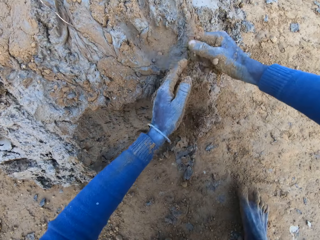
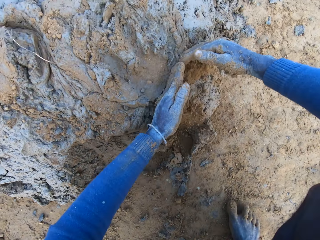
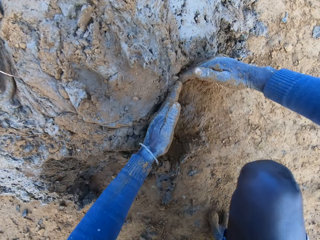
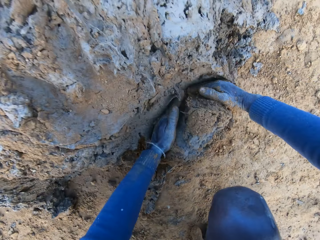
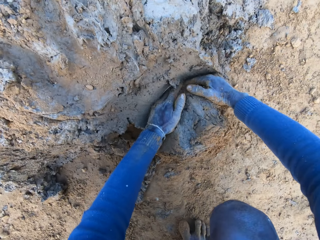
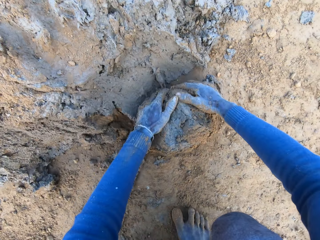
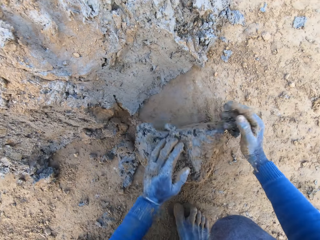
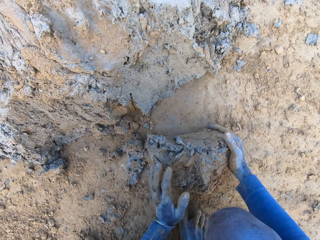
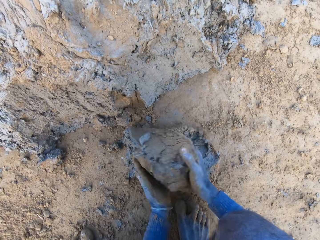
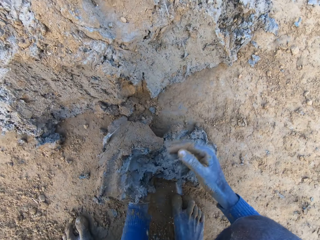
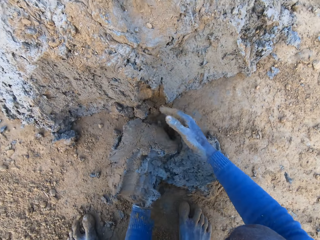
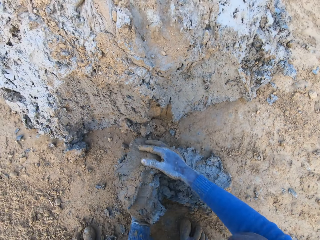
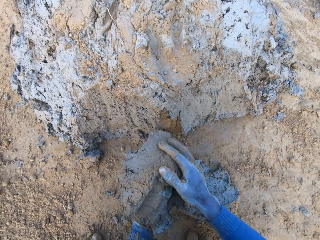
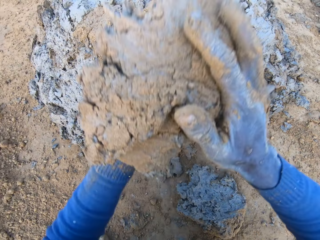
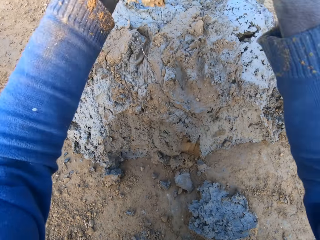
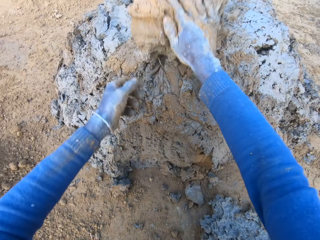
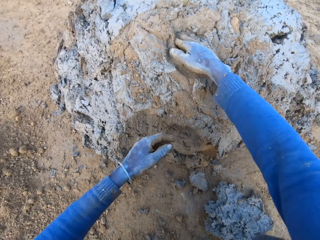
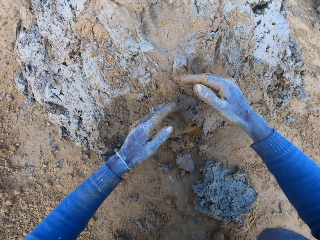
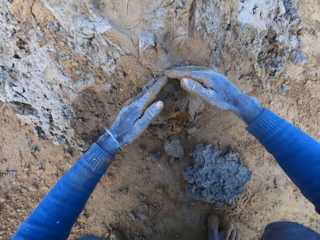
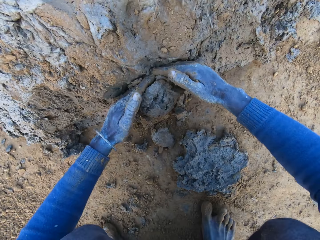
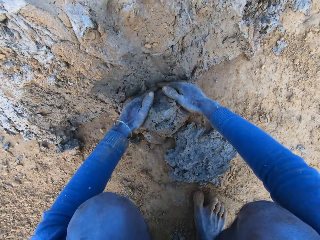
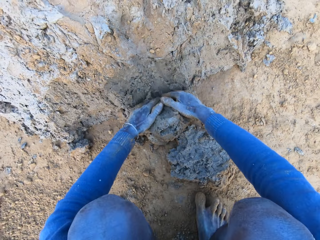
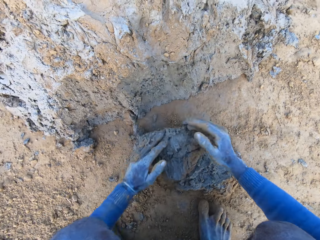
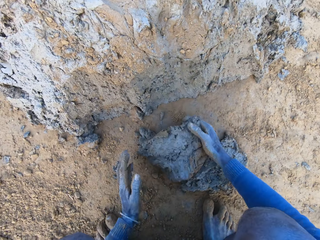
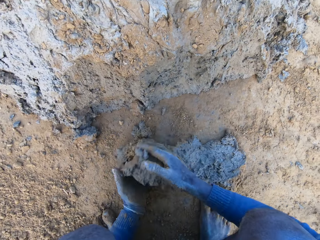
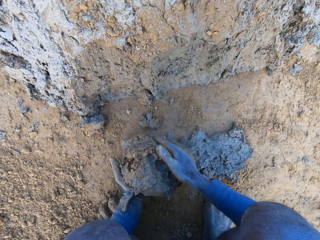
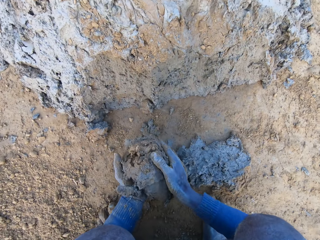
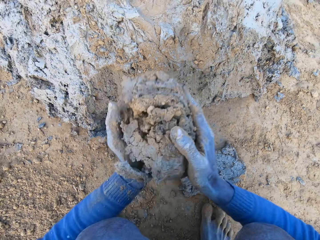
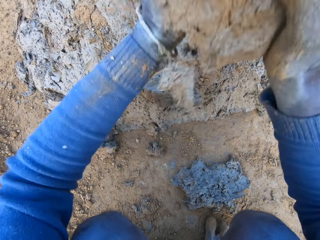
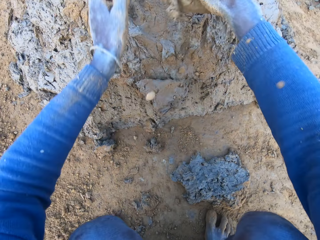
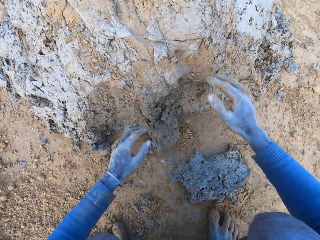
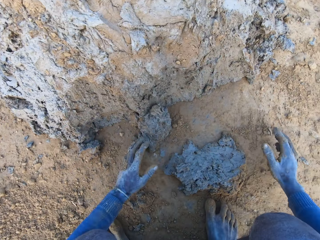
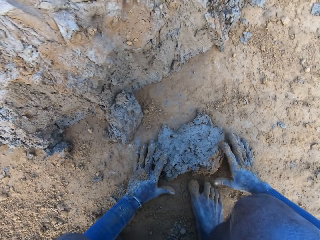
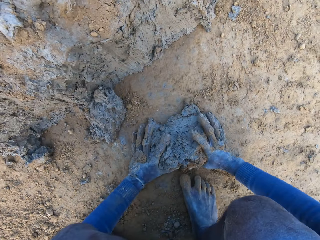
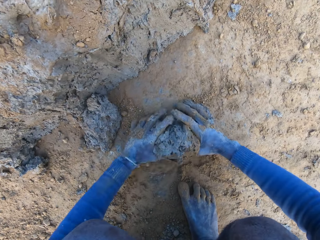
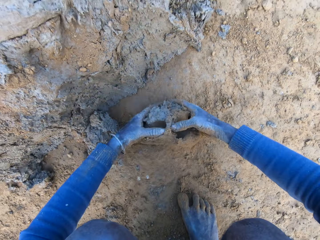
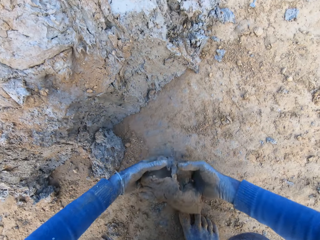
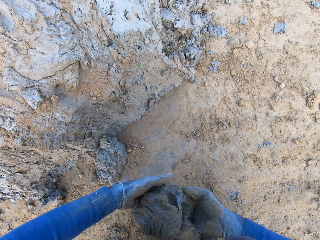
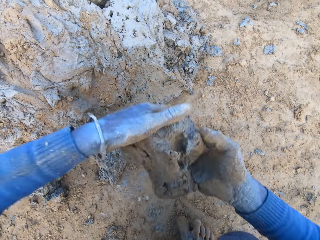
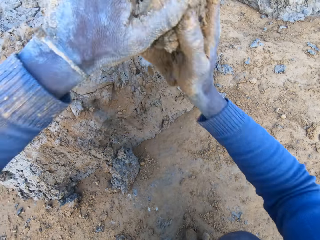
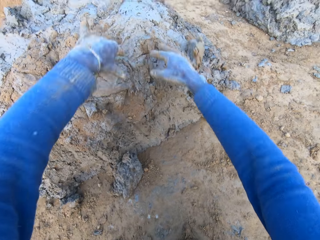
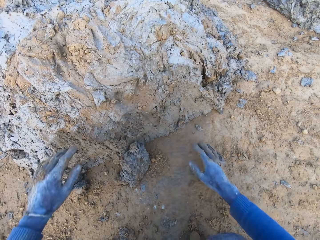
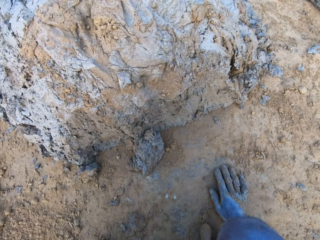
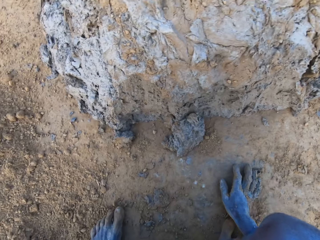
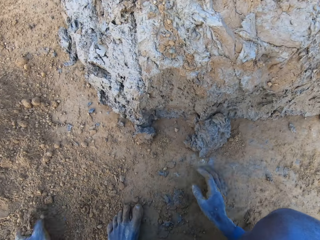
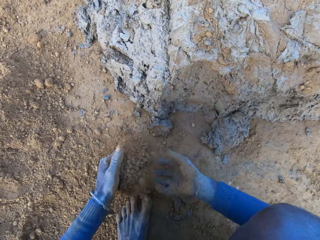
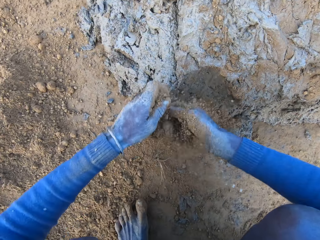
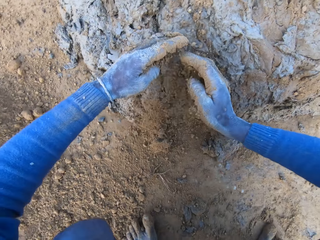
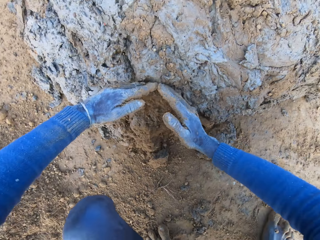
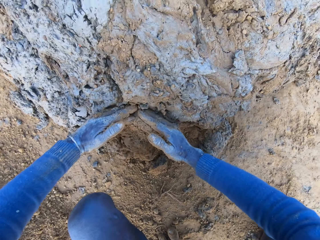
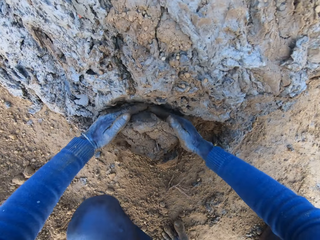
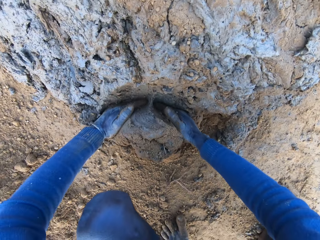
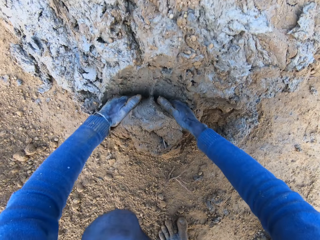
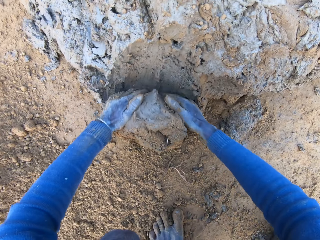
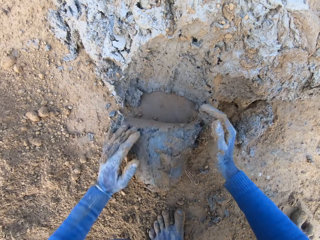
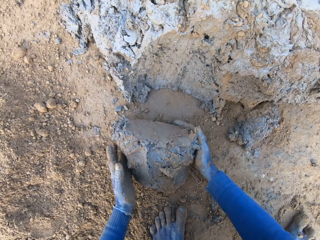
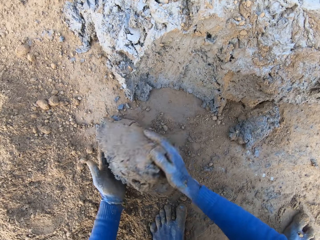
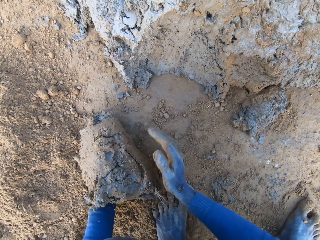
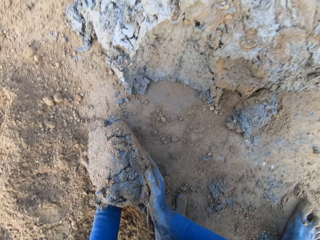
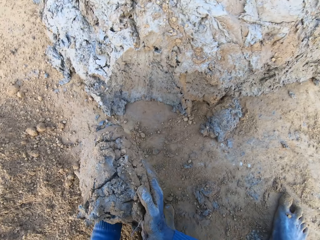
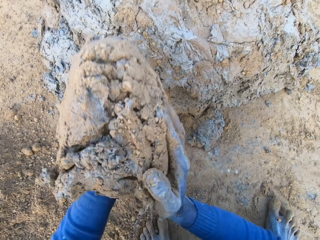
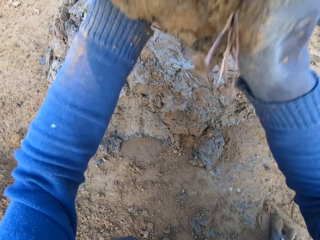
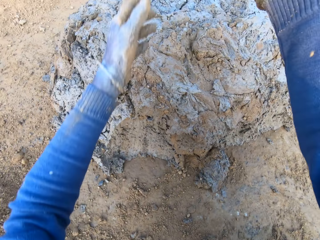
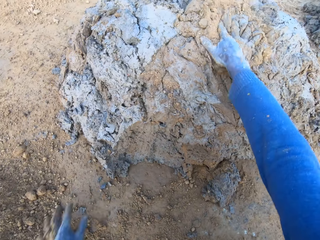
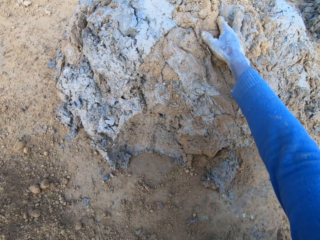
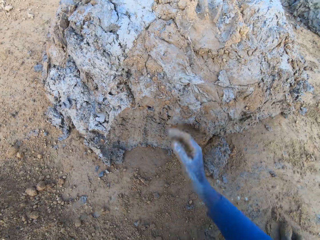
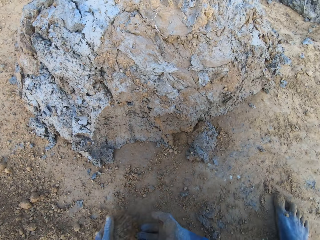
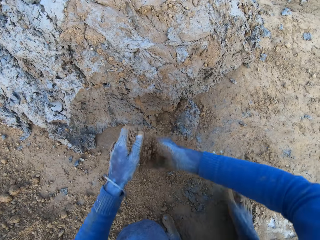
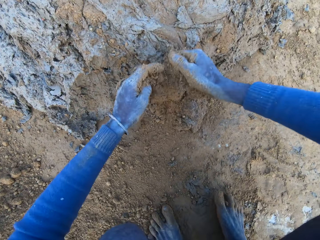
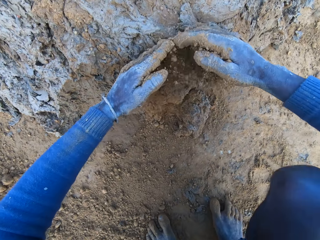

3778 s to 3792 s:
The camera wearer takes some clay from the base of the heap of clay with his hands. He picks up the mud. He drops the clay on the heap of clay. He takes some clay from the base of the heap of clay with his hands. He picks up the mud. He drops the clay on the heap of clay. He takes some spilled clay on the ground with his hands. He drops the clay on the heap of clay. He pours some sand on the heap of clay. He takes some clay from the base of the heap of clay with his hands. He picks up the mud. He drops the clay on the heap of clay.

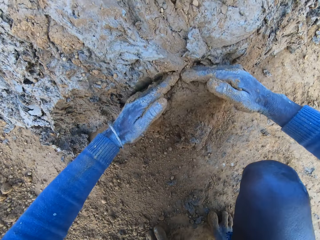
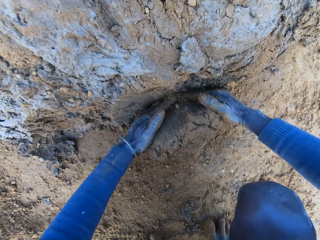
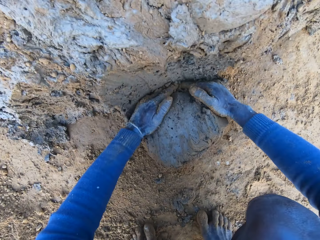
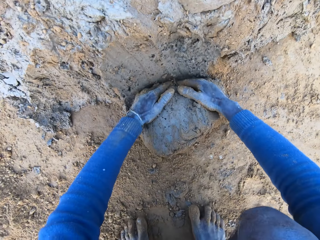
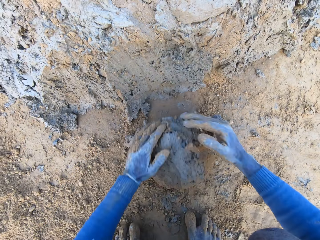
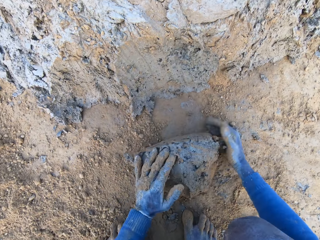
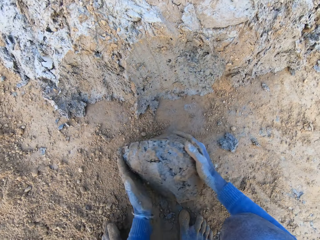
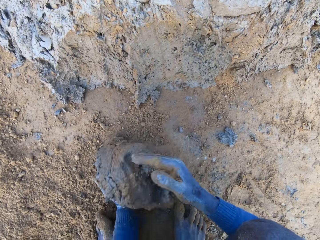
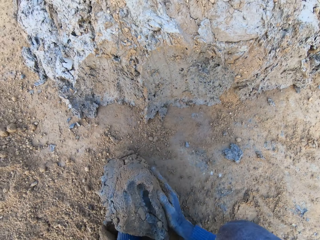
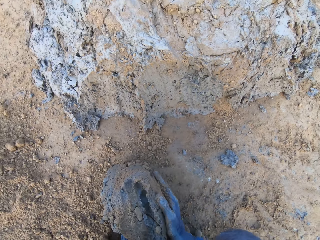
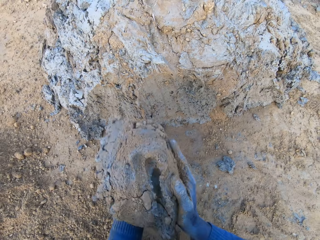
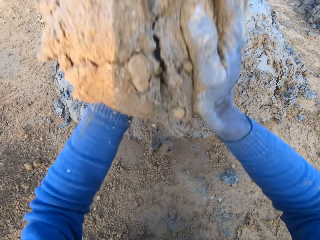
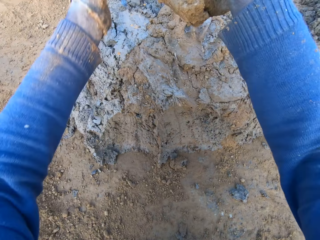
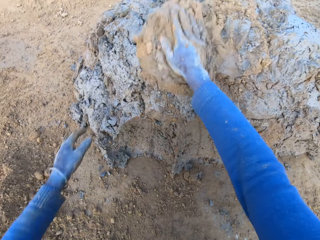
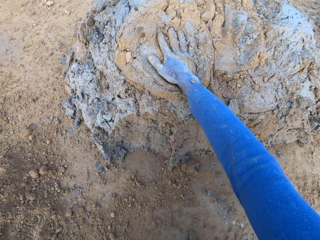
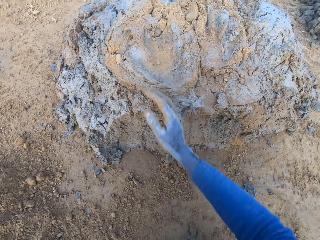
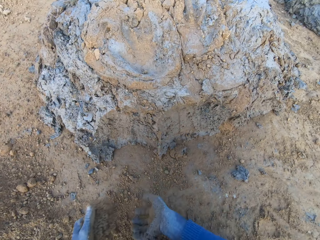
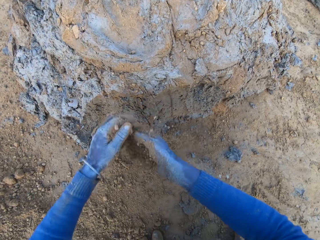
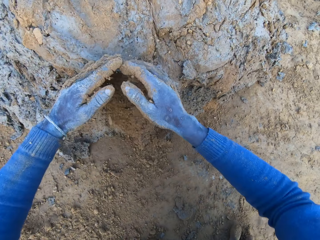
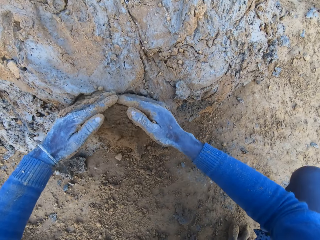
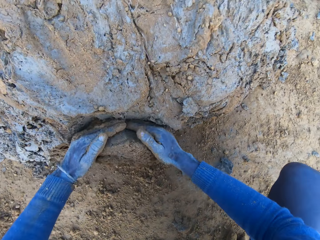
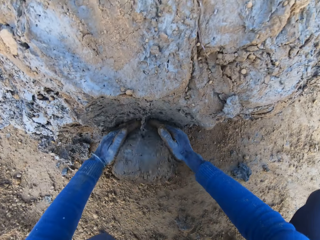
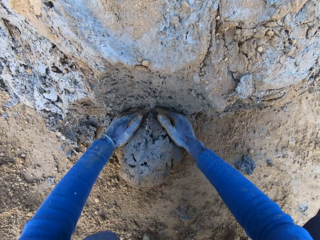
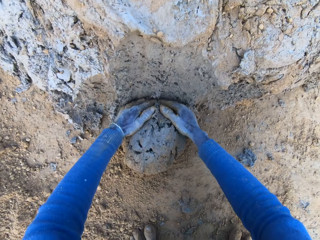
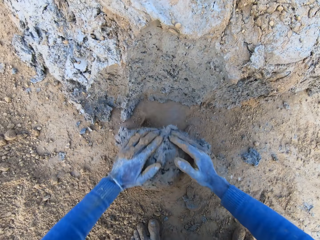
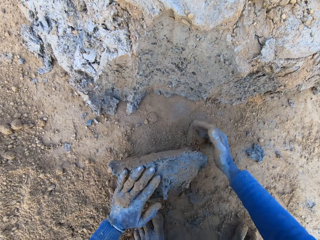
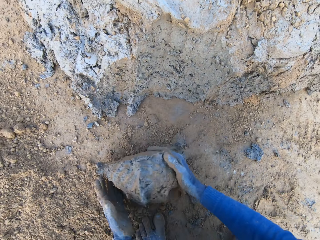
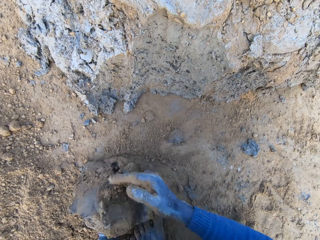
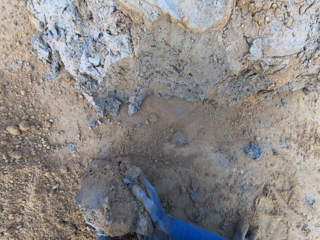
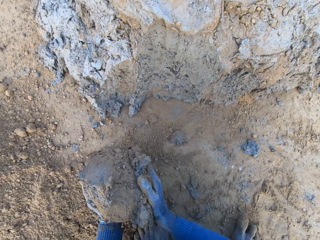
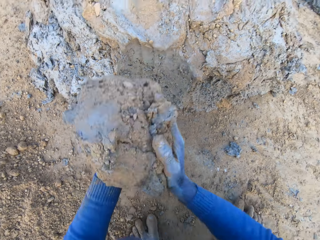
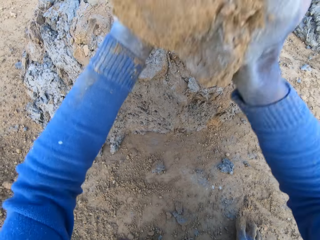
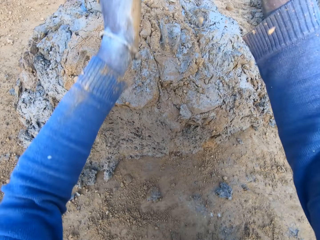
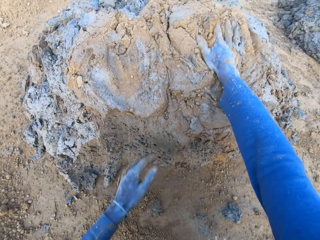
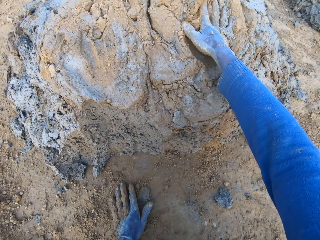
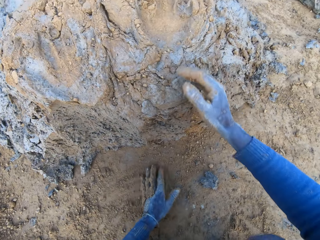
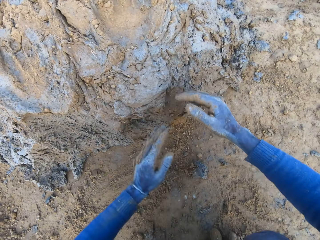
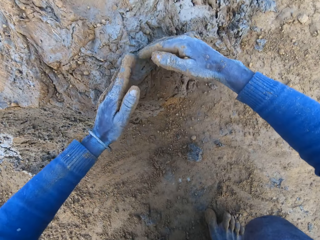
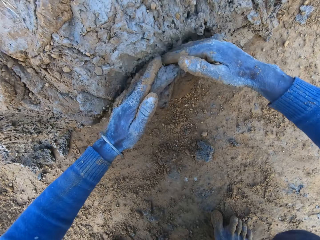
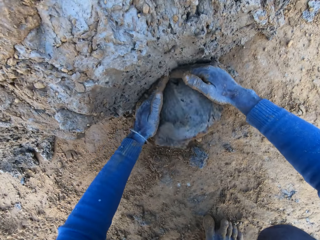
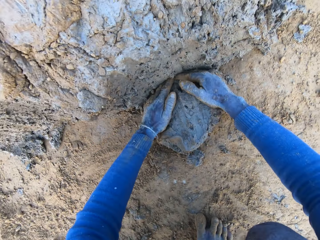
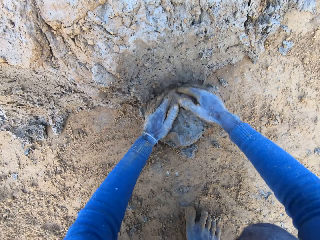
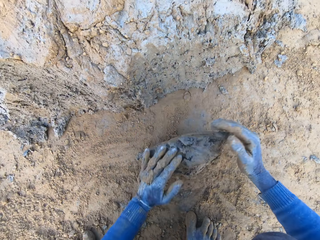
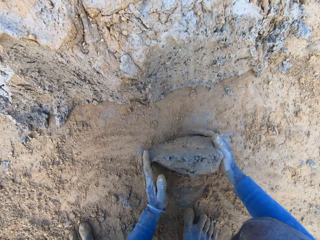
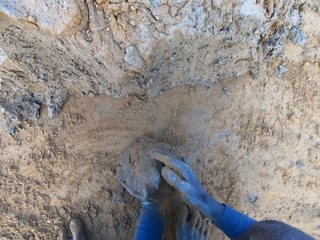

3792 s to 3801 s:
The camera wearer pours some sand on the heap of clay. He takes some clay from the base of the heap of clay with his hands. He picks up the mud. He drops the clay on the heap of clay. He pours some sand on the heap of clay. He takes some clay from the base of the heap of clay with his hands. He picks up the mud. He drops the clay on the heap of clay. He takes some clay from the base of the heap of clay with his hands.
